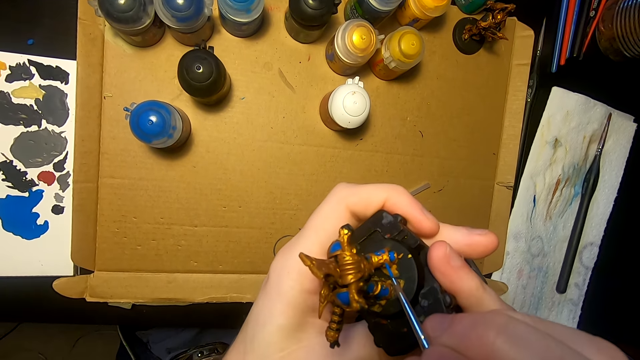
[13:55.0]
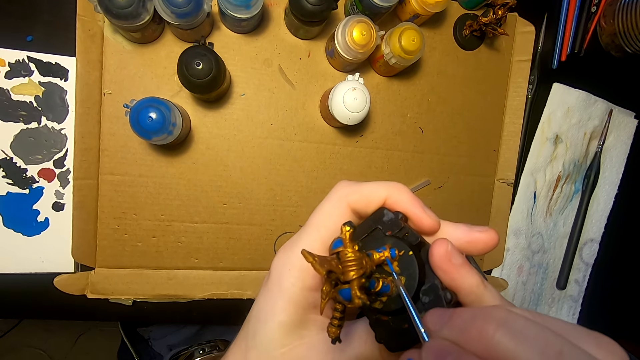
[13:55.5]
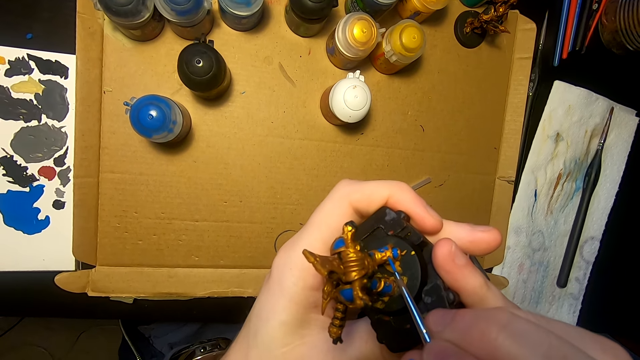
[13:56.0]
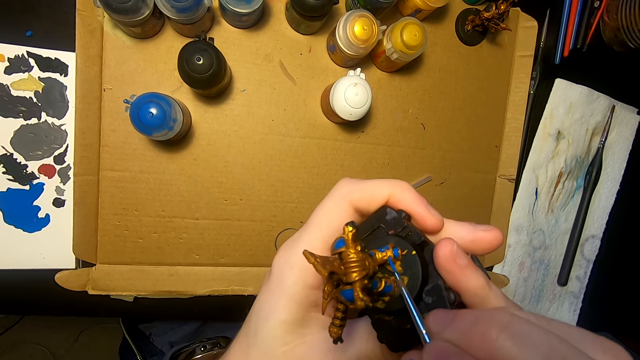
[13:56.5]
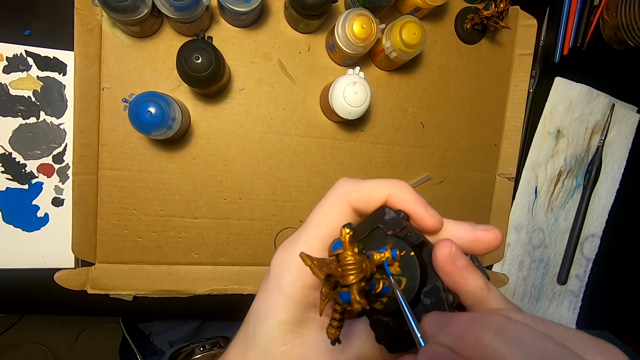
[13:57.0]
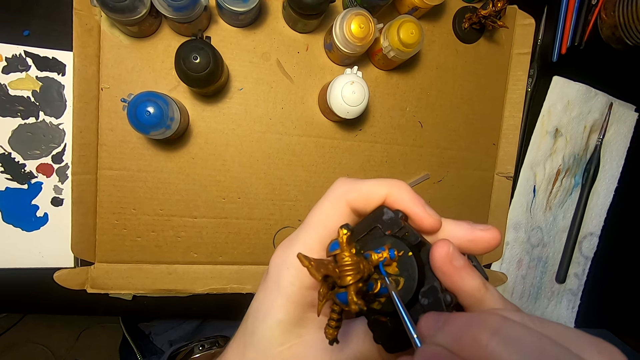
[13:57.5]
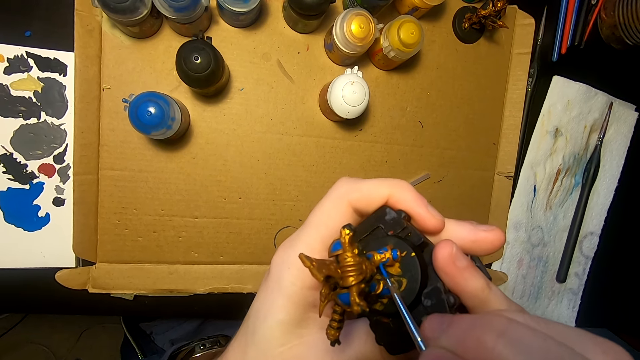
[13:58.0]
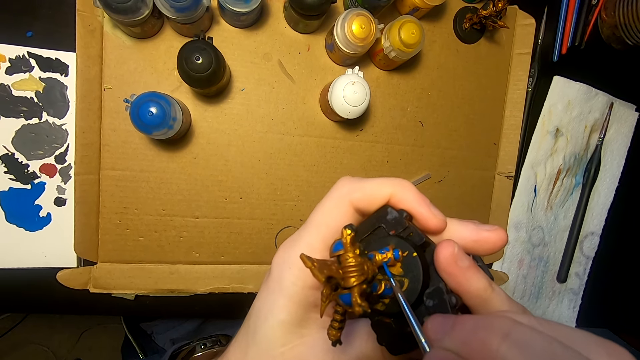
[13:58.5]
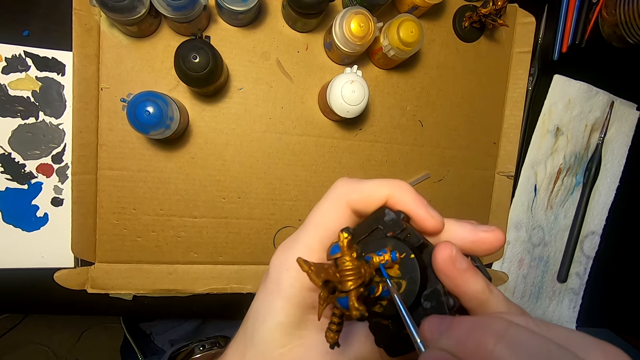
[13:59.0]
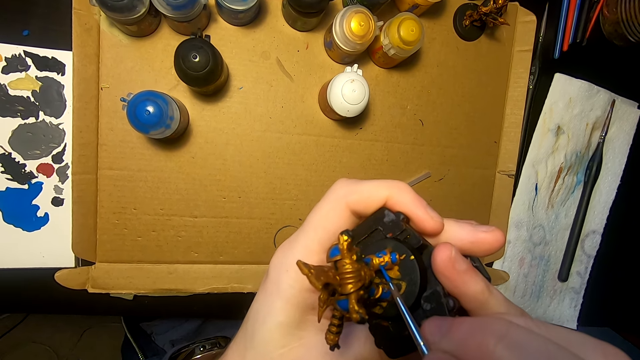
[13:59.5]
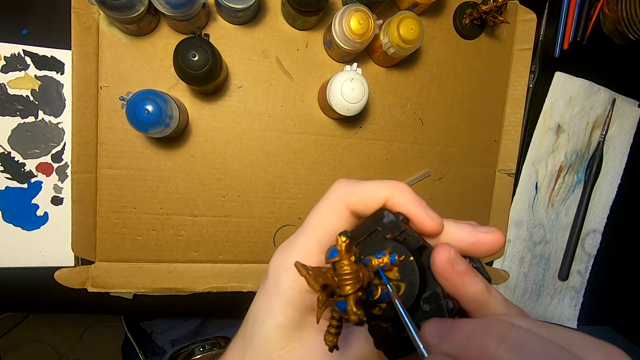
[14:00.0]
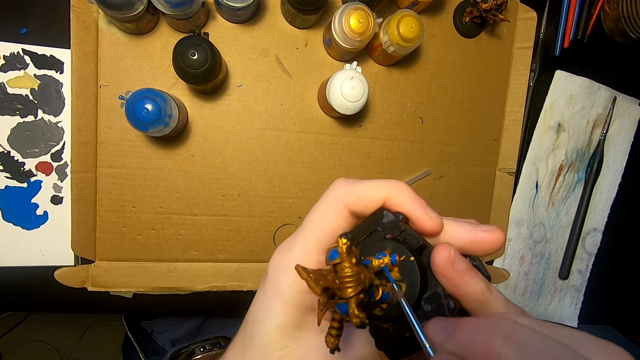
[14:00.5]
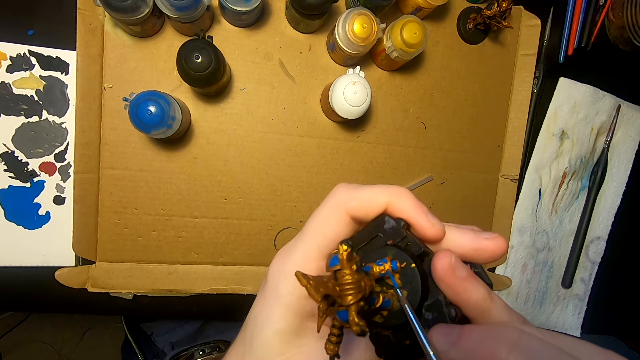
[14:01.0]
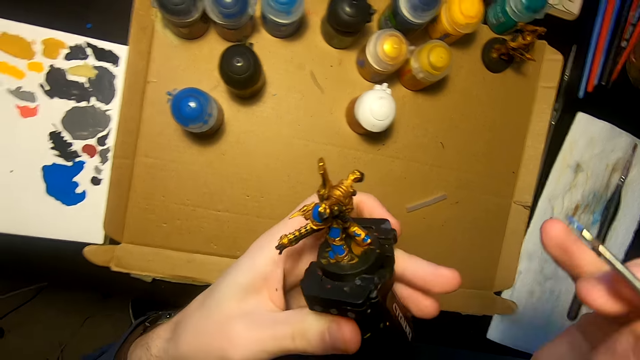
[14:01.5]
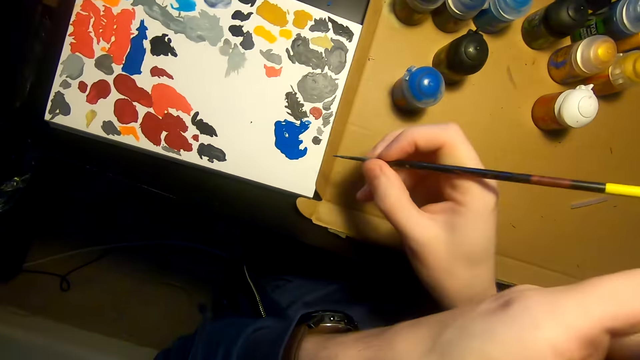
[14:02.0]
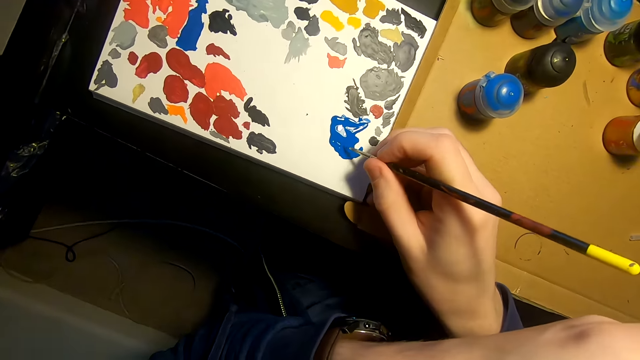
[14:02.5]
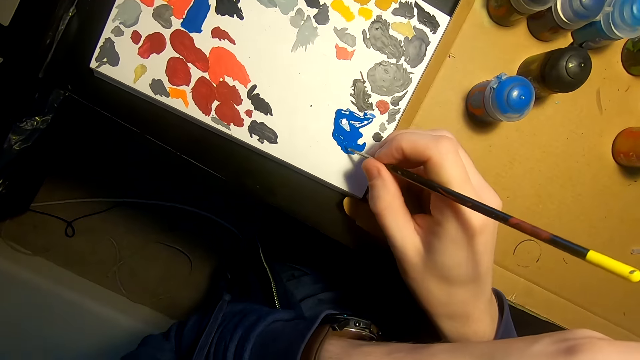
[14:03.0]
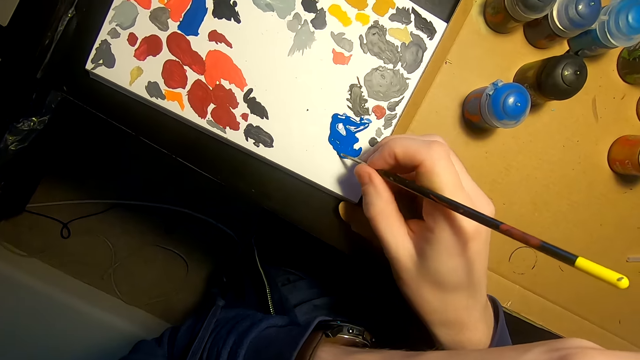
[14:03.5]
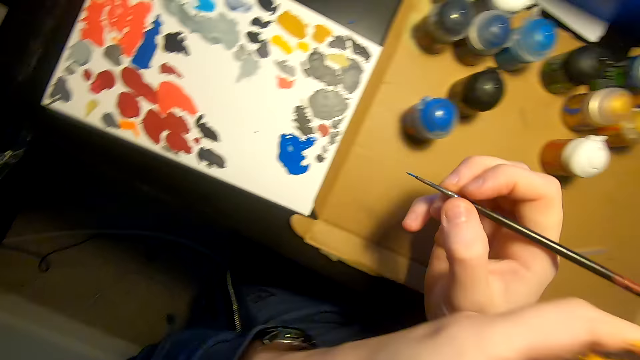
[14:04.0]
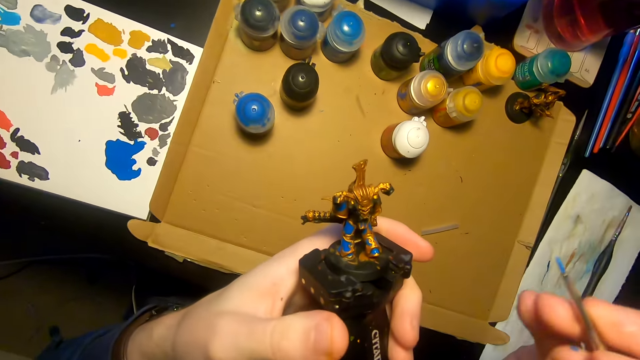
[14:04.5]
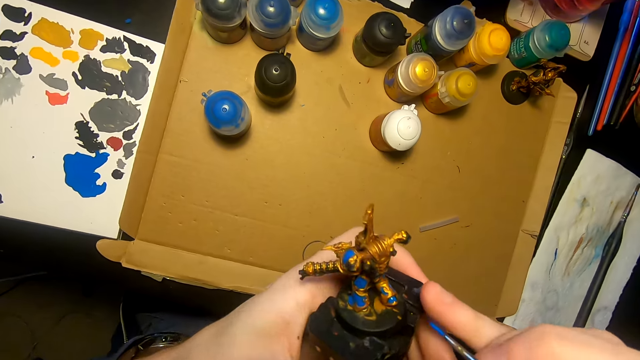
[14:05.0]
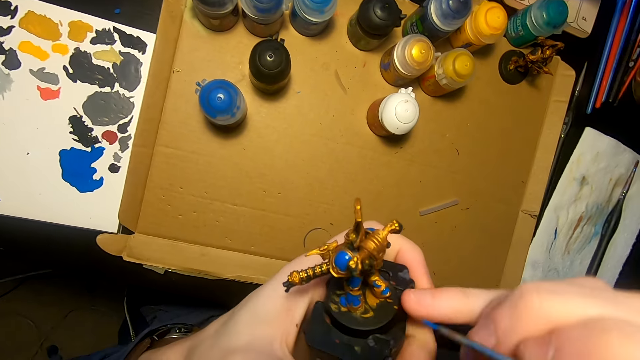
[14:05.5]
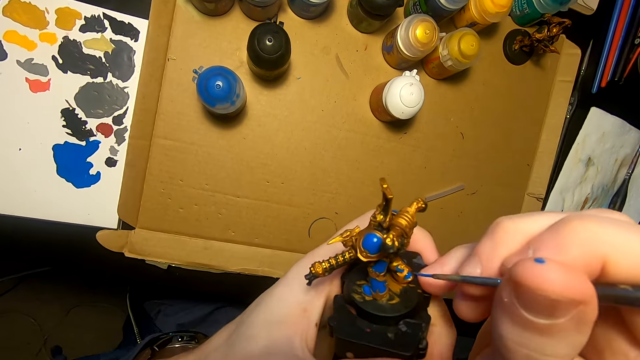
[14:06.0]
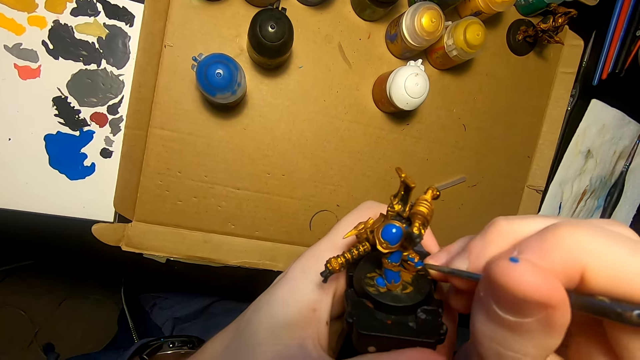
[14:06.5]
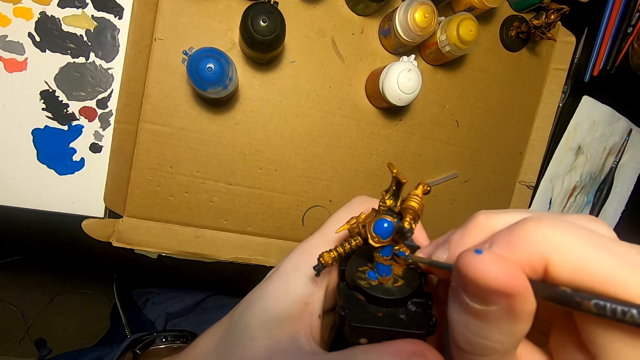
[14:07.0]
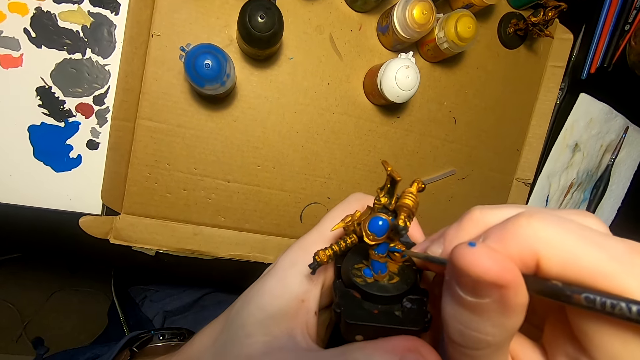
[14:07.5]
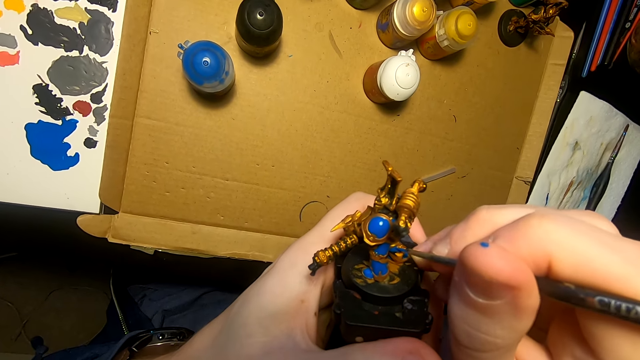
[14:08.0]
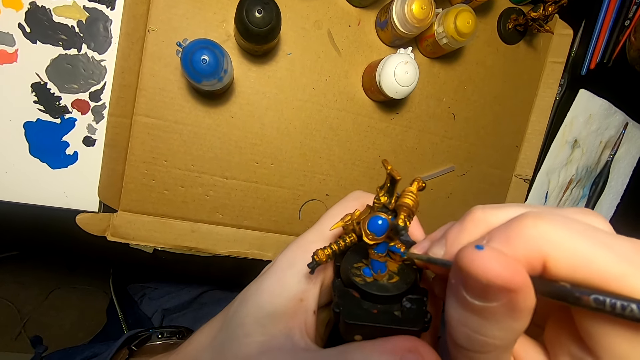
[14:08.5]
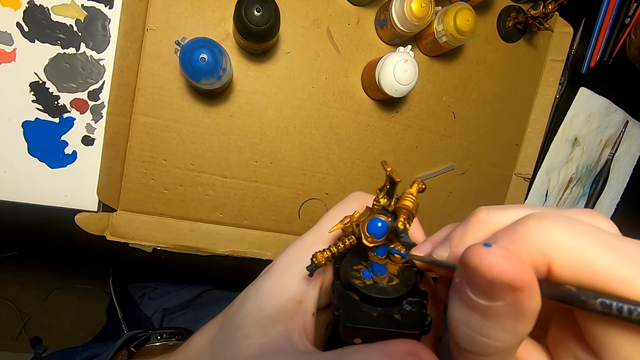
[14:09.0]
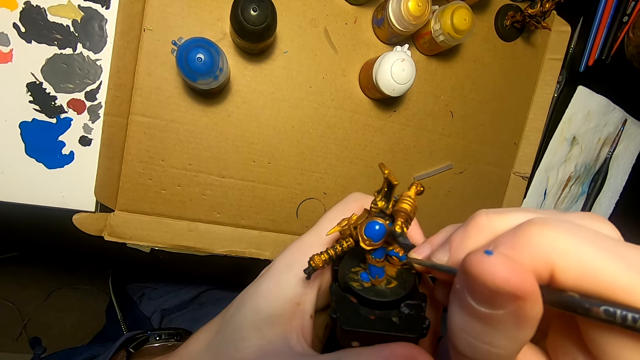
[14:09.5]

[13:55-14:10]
The camera wearer dips the paint brush in the paint. They paint the model sculpture with a painting brush.

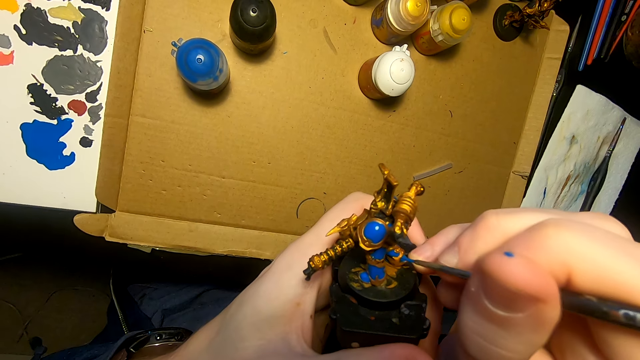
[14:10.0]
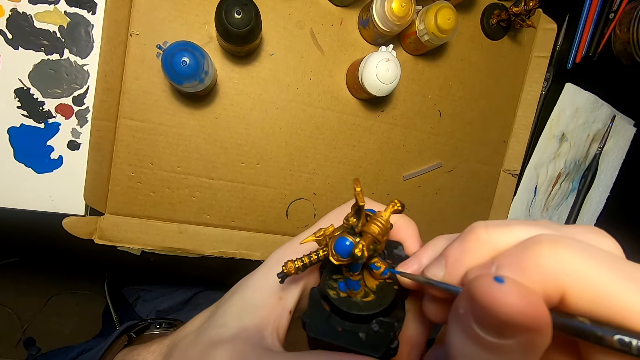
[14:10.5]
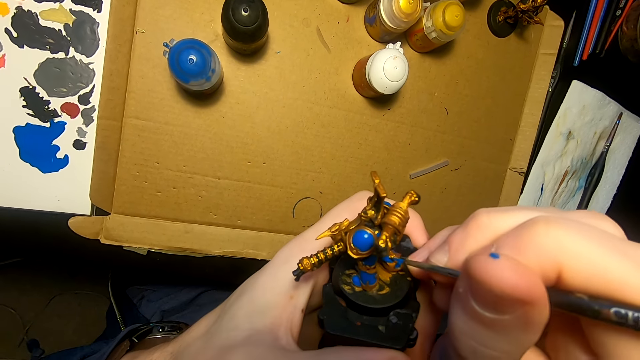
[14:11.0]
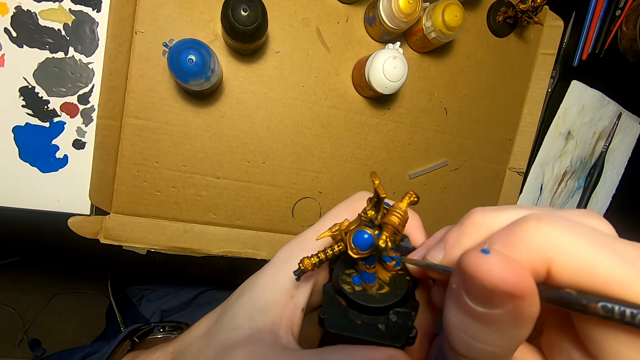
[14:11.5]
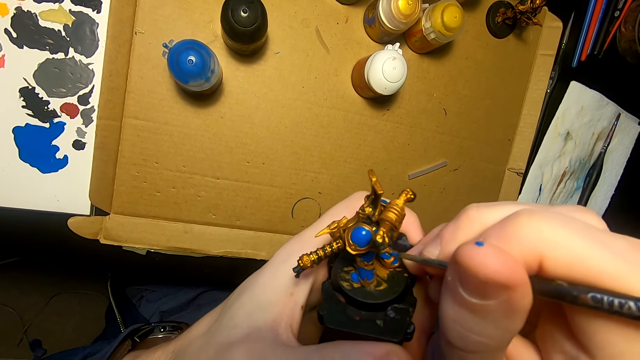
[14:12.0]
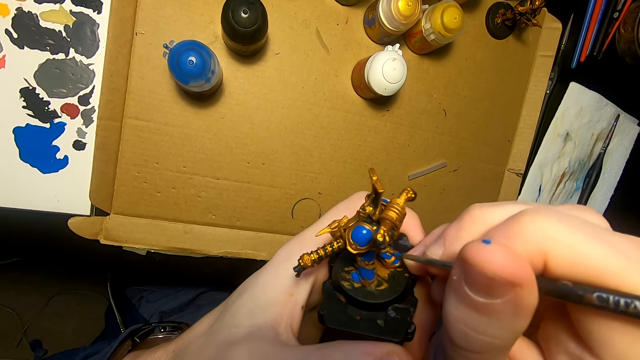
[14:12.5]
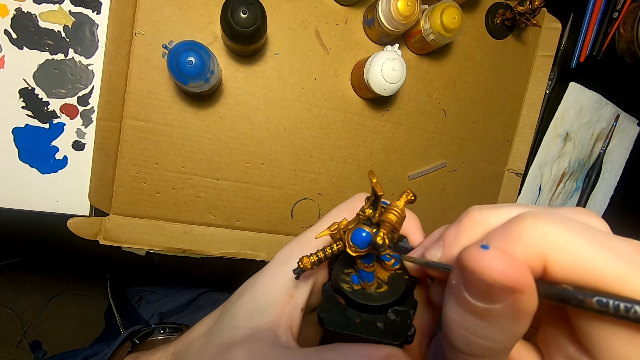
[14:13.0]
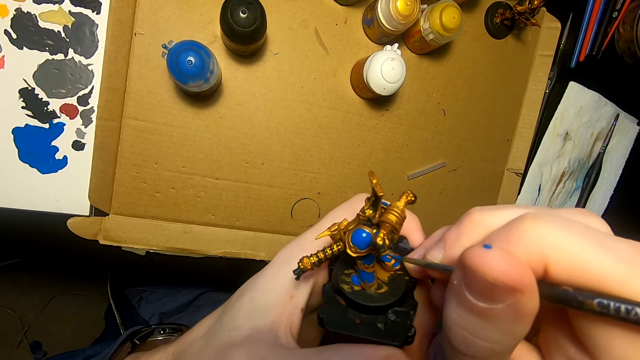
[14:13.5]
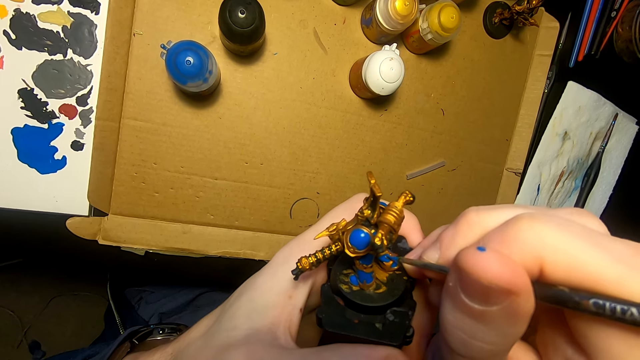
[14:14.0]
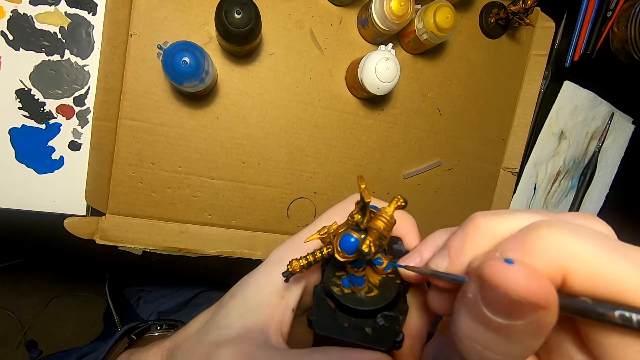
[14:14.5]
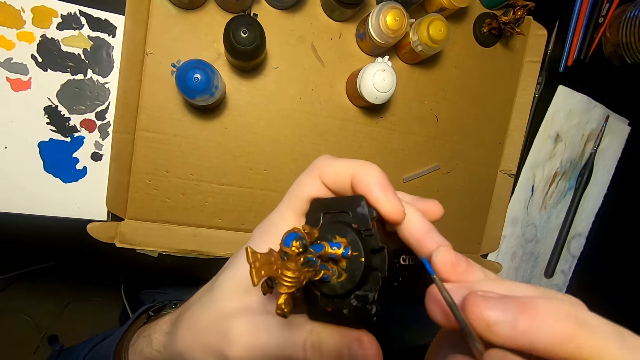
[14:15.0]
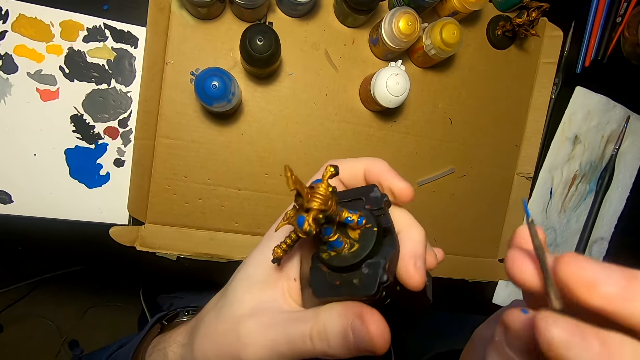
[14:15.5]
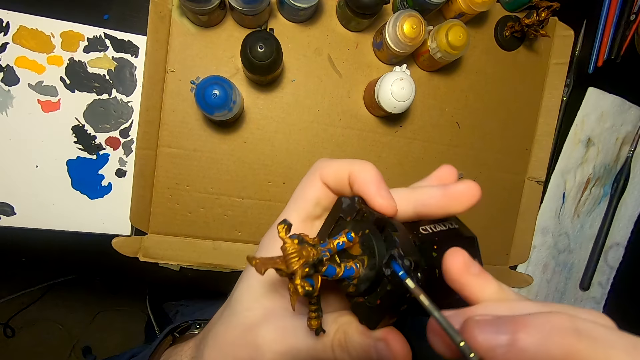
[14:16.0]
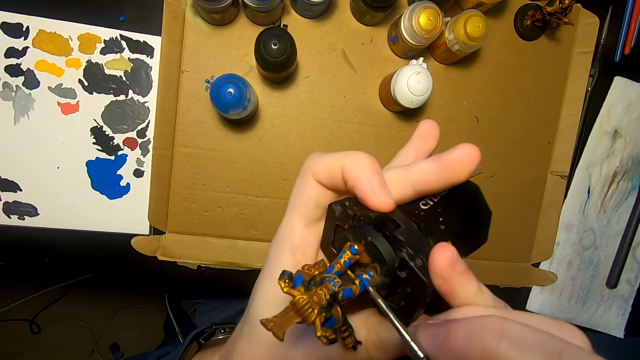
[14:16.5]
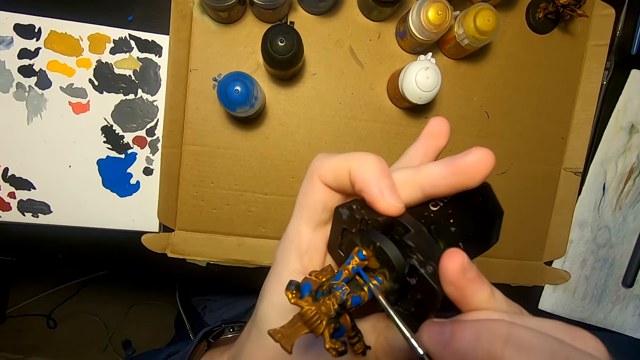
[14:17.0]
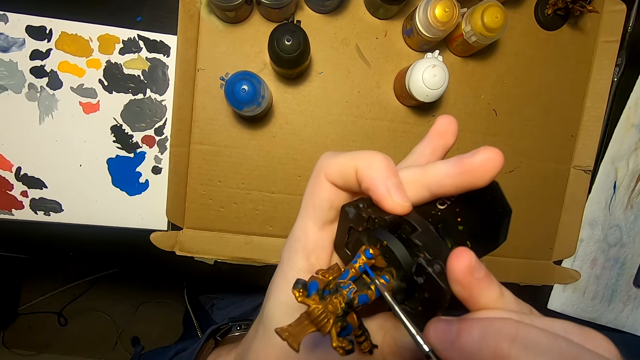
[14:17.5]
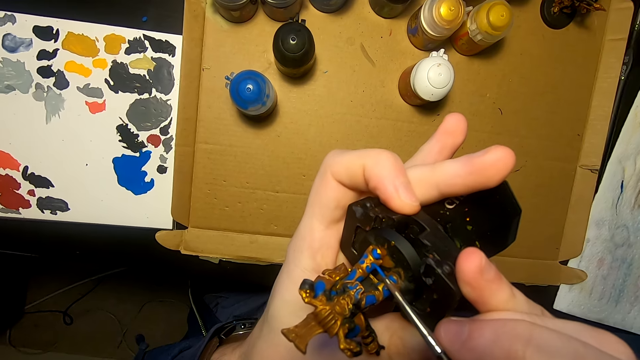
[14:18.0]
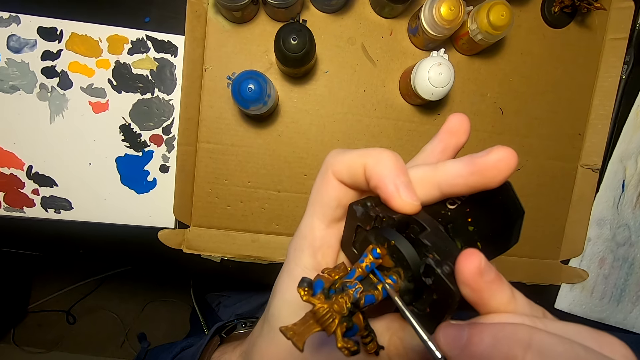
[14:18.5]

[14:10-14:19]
The camera wearer turns something. They apply paint on the object.
